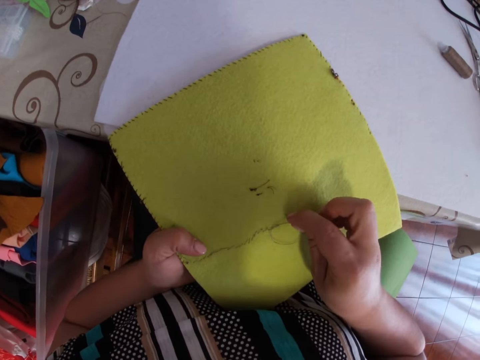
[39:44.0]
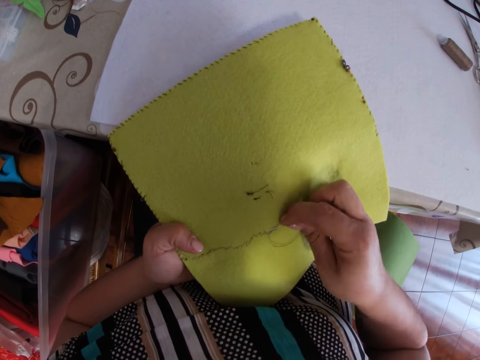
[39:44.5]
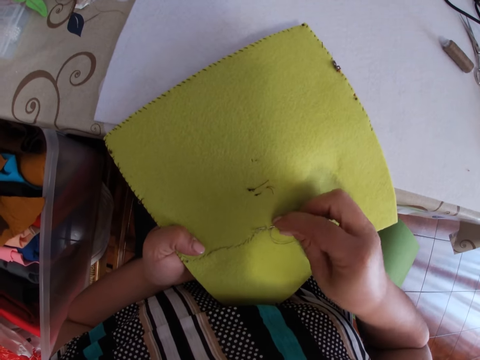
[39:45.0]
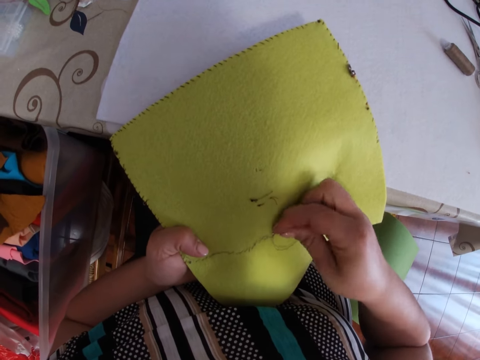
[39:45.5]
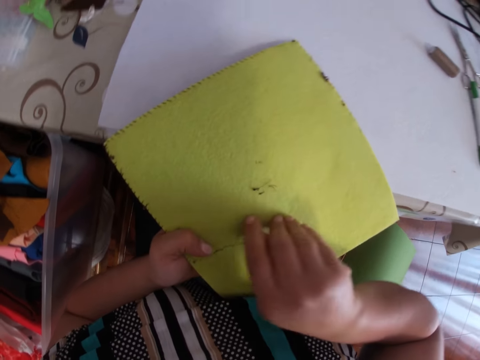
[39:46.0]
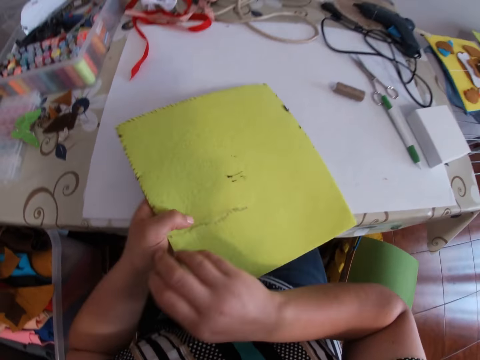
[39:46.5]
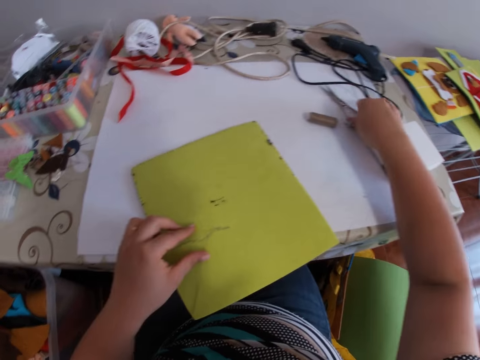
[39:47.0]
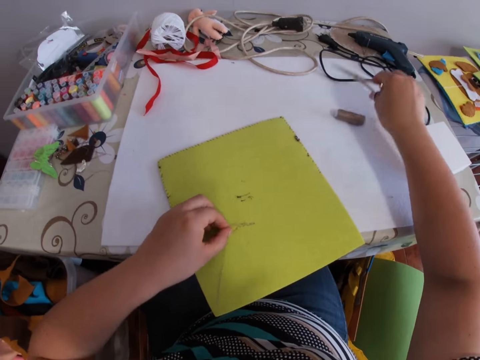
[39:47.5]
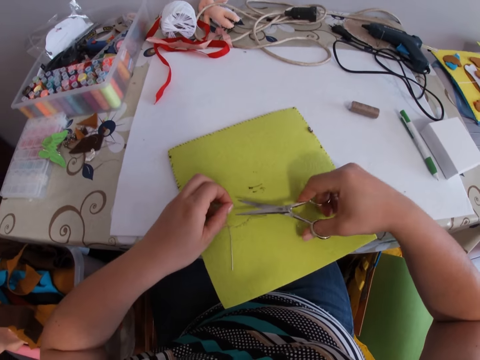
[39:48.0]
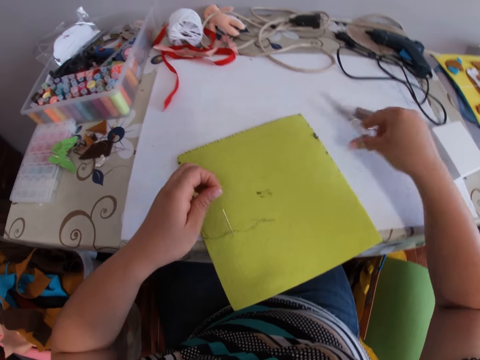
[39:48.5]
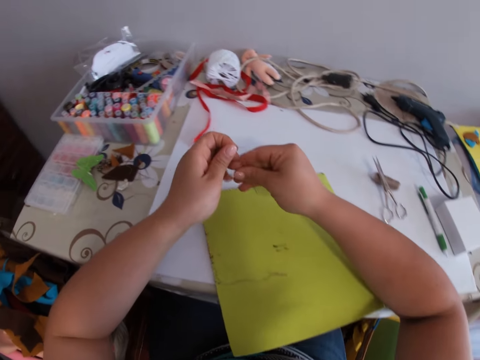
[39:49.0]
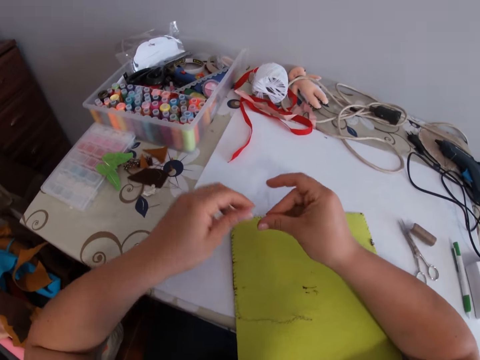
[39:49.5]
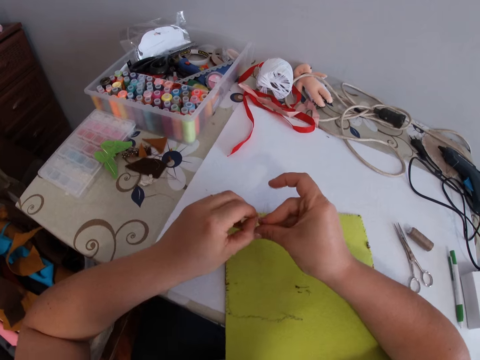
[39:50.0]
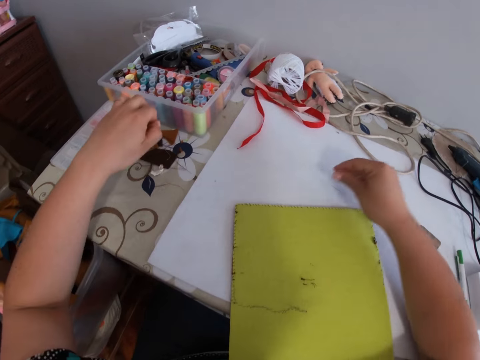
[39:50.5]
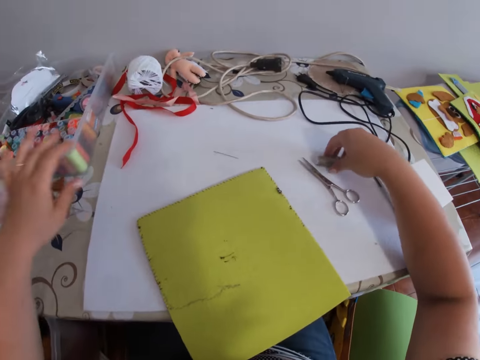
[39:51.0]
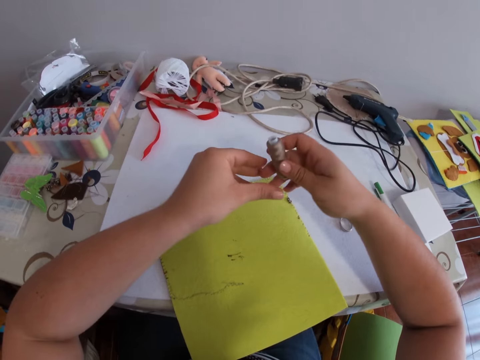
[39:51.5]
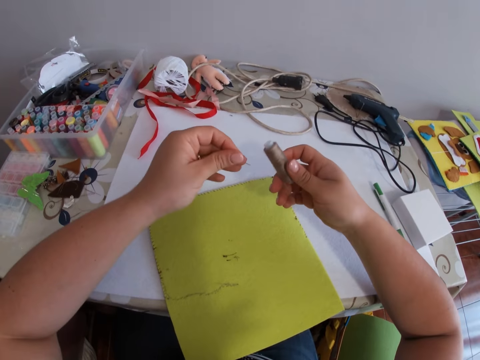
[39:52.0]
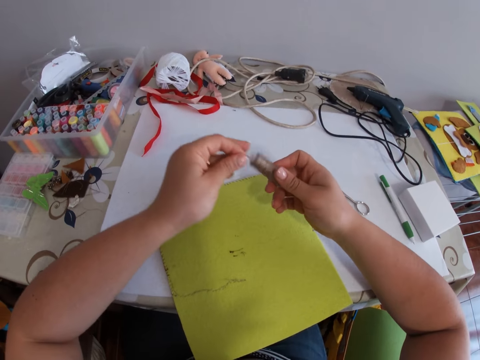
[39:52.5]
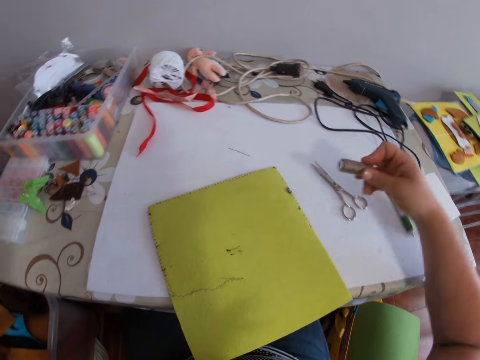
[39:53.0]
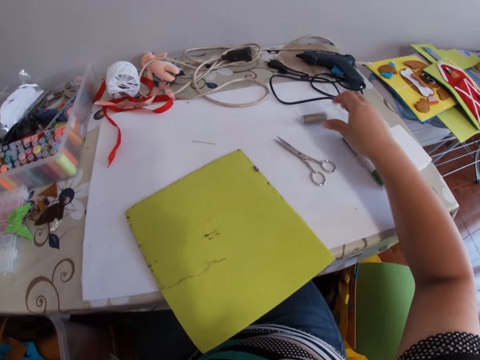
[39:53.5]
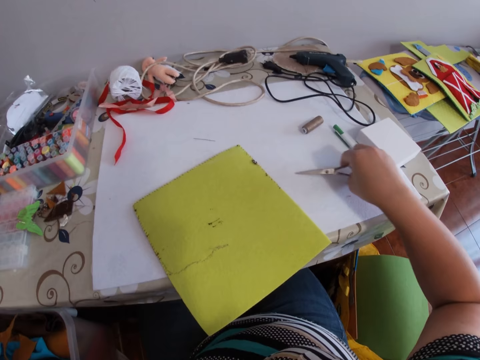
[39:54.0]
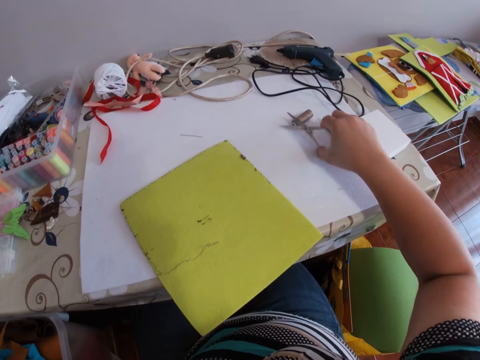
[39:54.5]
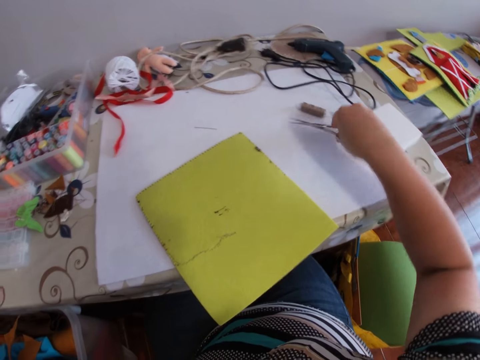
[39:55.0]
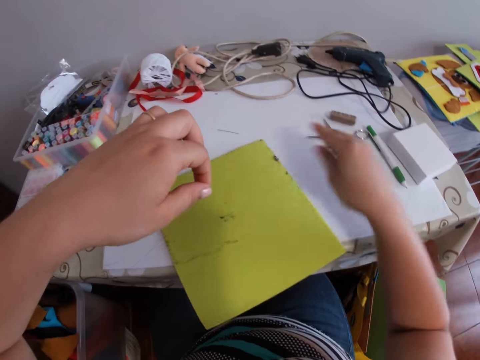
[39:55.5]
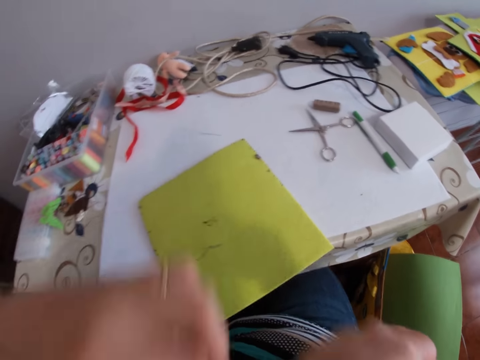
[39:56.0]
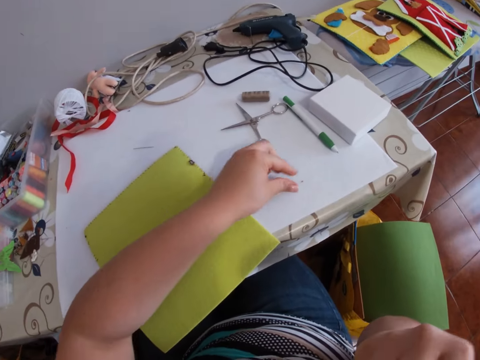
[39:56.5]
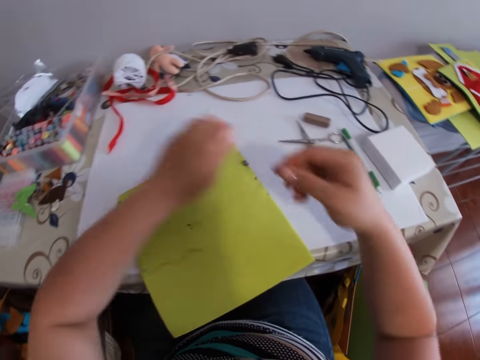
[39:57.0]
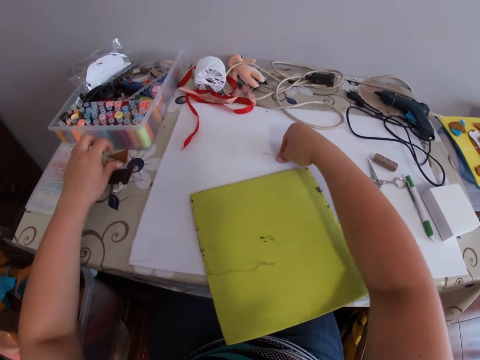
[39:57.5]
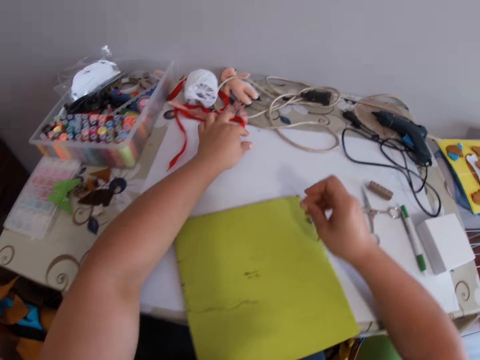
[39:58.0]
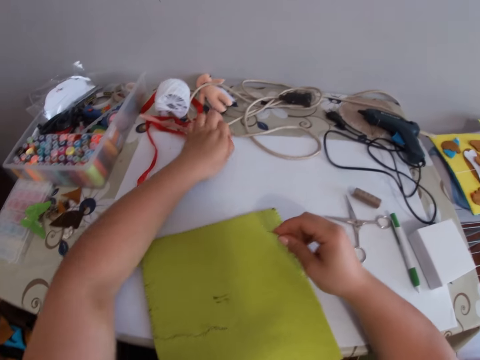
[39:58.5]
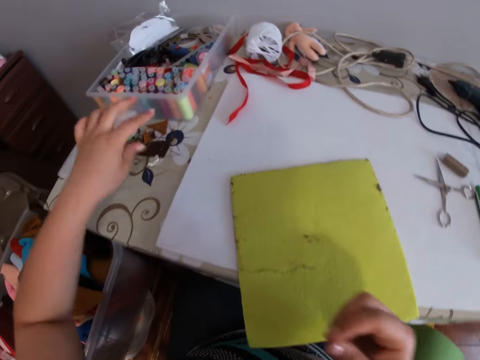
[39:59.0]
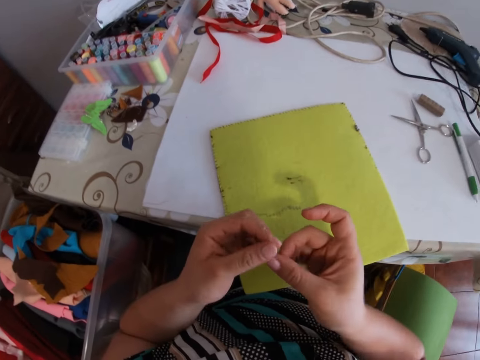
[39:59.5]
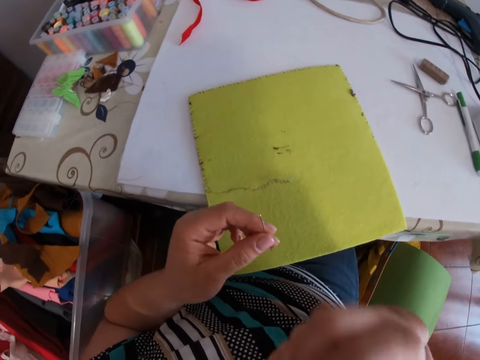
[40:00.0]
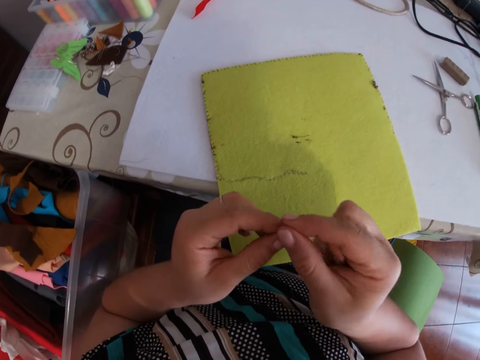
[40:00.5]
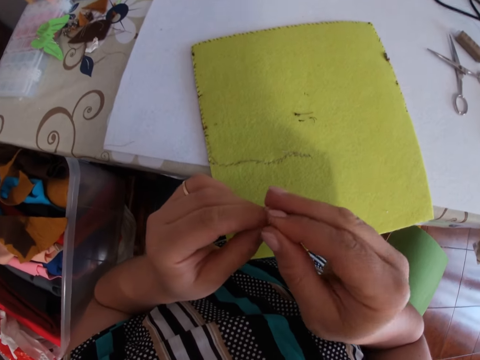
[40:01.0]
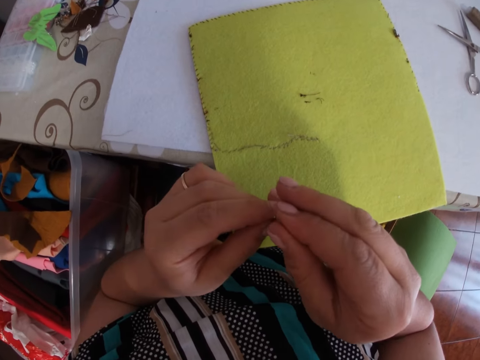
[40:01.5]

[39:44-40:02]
The camera wearer puts the mat on the table. He picks up the scissors from the table with the right hand. He touches the thread. He cuts the thread with the scissors in his right hand. He drops the scissors on the table with the right hand. He passes the needle to the right hand. He pulls the thread. He removes the thread in the needle with the left hand. He drops the needle on the table with the right hand. He drops the thread on the table with the left hand. He picks up the thread on the table with the right hand. He pulls the thread. He unrolls the thread with both hands. He throws the thread on the table. He picks up the scissors. He cuts the thread with the scissors in his right hand. He drops the scissors on the table with the right hand. He touches the thread. He moves the hands. He picks up the thread. He picks up the needle from the table with the right hand. He picks up the thread. He passes the needle to the left hand. He picks up the thread. He puts the thread on the needle.

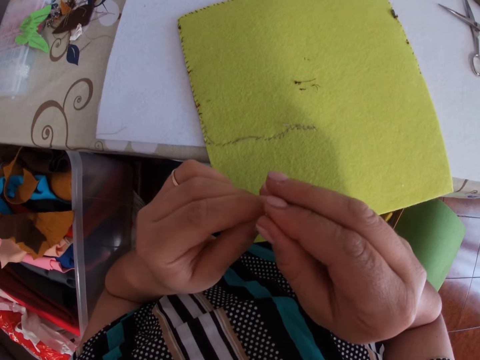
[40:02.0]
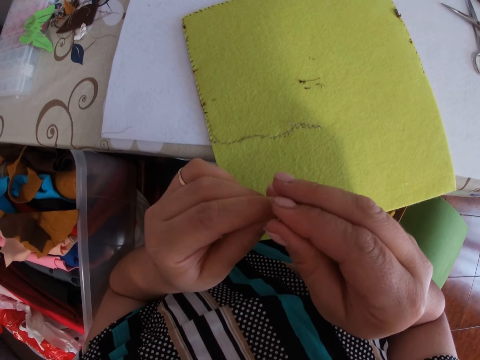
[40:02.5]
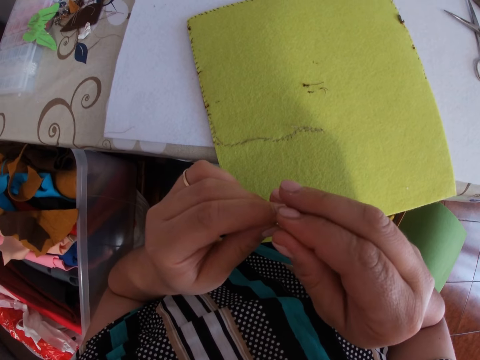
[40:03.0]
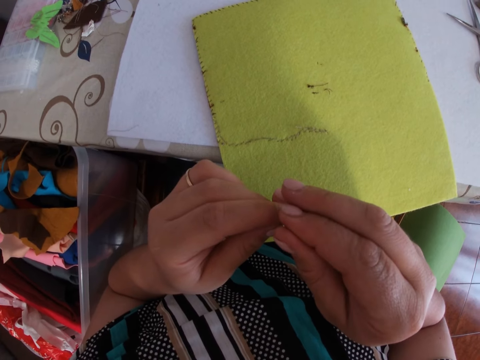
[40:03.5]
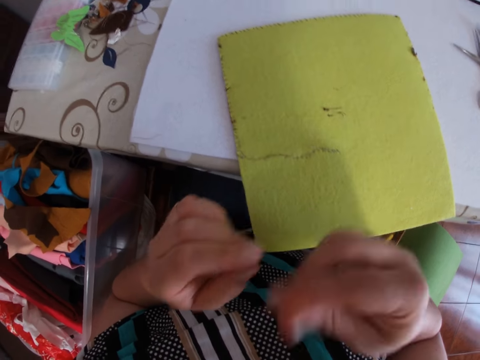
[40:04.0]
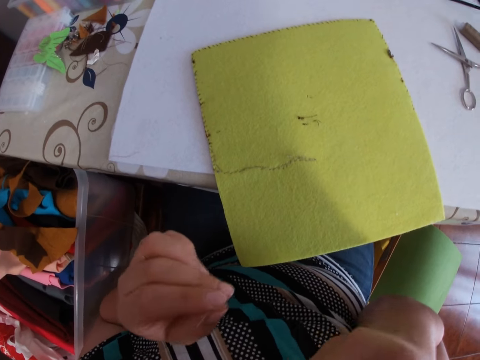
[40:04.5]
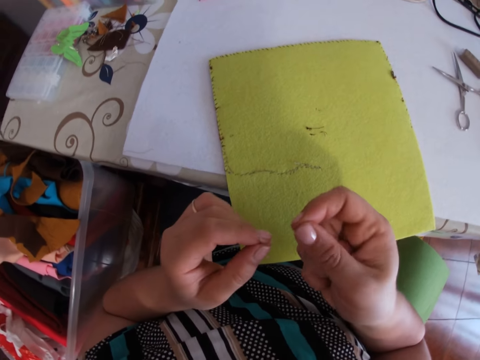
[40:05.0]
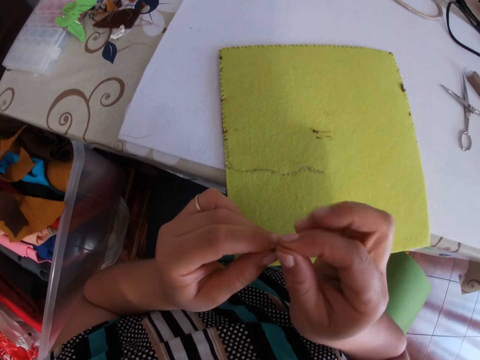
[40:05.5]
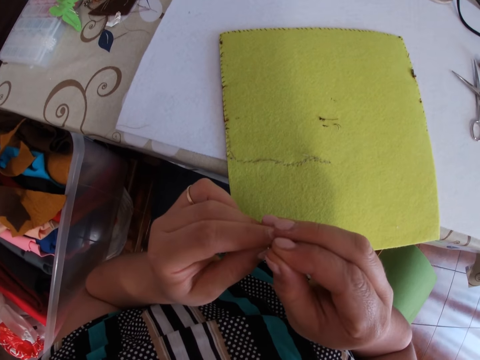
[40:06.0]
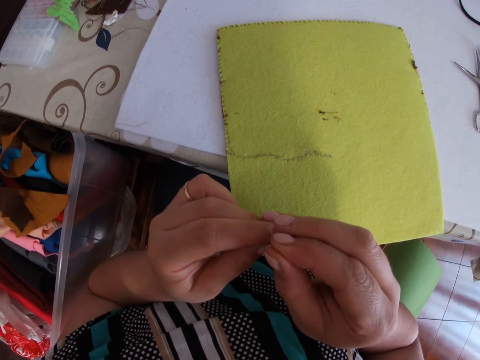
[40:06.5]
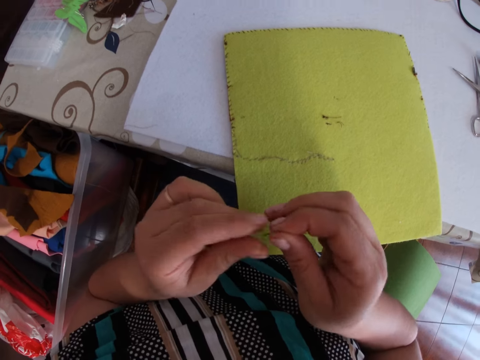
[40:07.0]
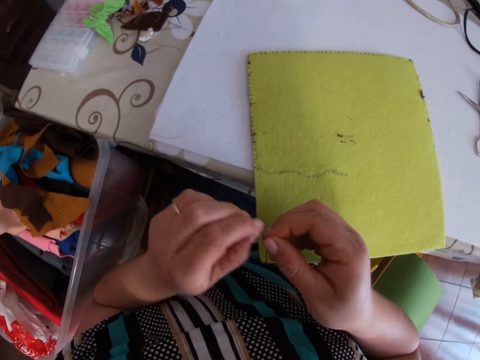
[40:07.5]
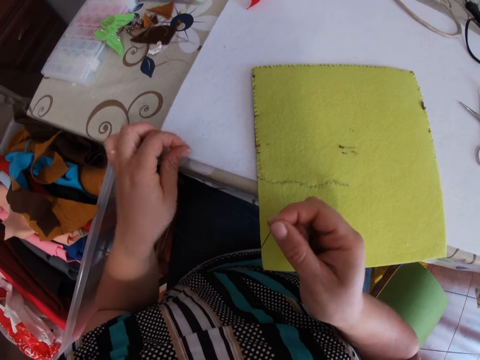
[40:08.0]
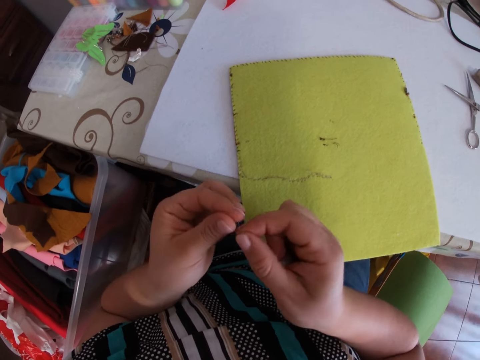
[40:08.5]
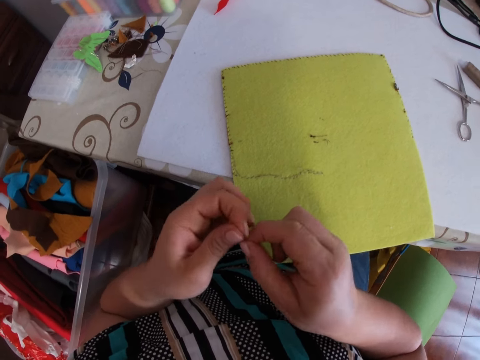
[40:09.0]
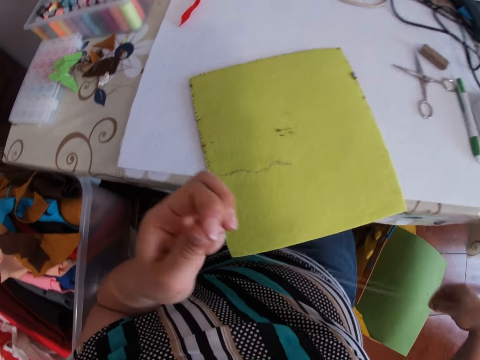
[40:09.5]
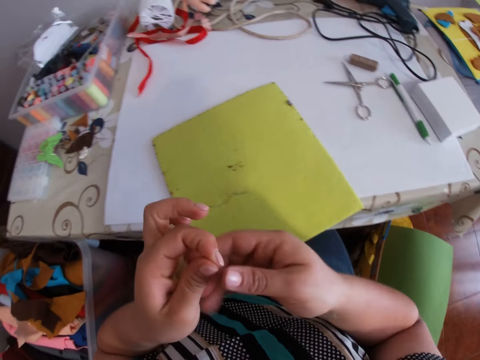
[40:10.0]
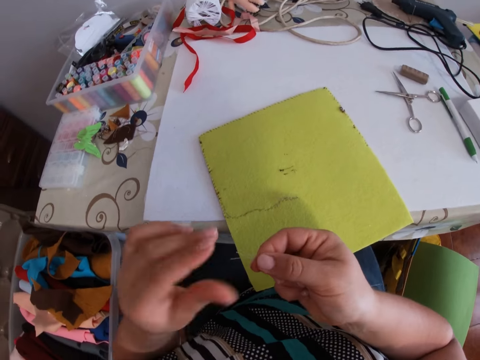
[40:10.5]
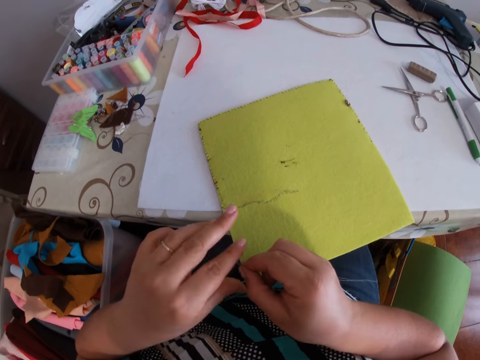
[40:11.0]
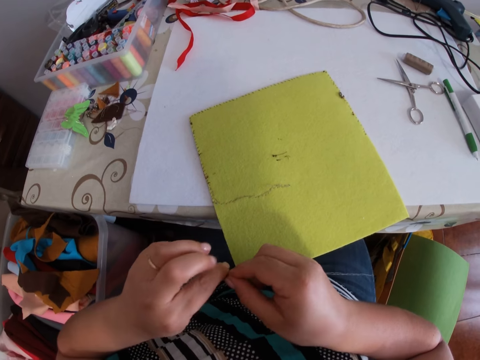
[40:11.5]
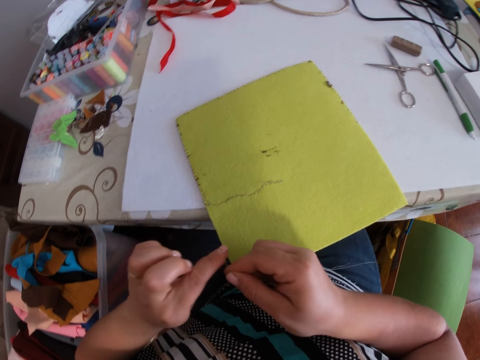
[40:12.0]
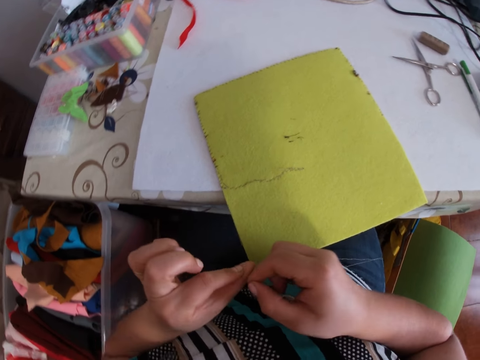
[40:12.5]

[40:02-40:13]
The camera wearer puts the thread in the mouth. They put the thread in the needle. They pass the needle to the right hand. They insert the thread into the needle with both hands. They pull the thread. They pick up the other thread on the table with the left hand. They put the thread on the lap. They pass the thread to the right hand. They tie the thread.
